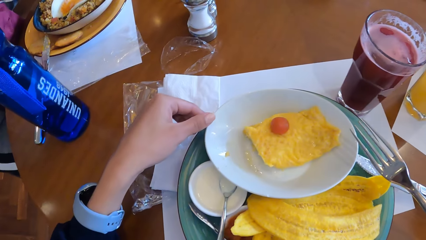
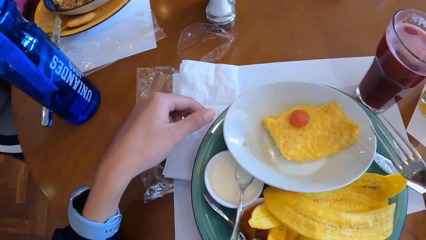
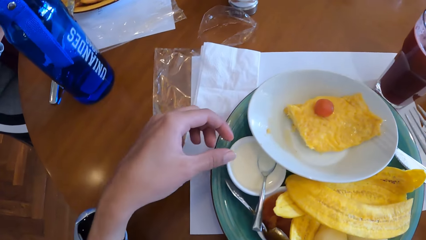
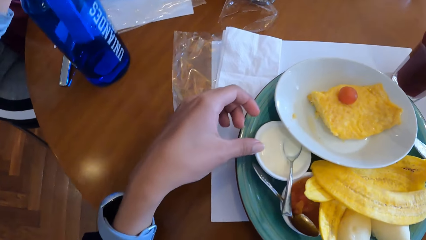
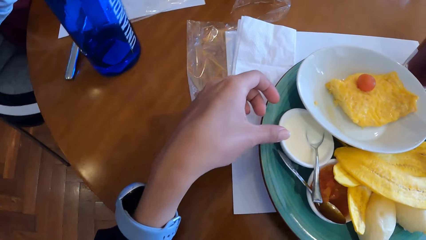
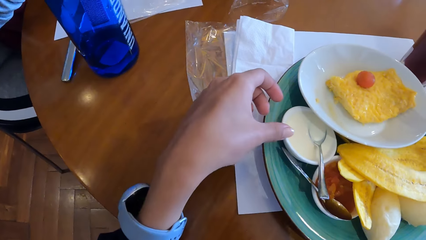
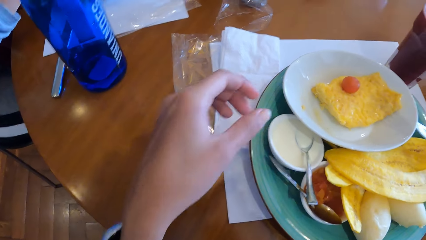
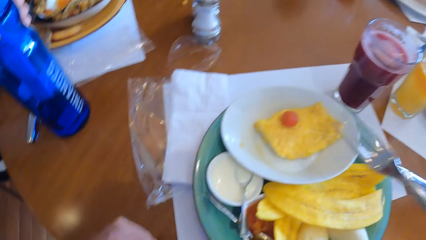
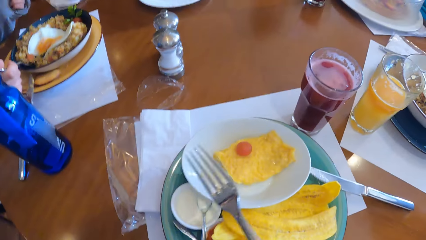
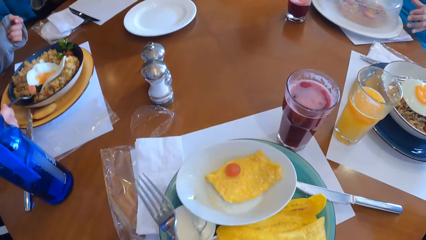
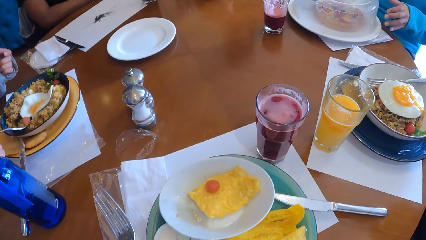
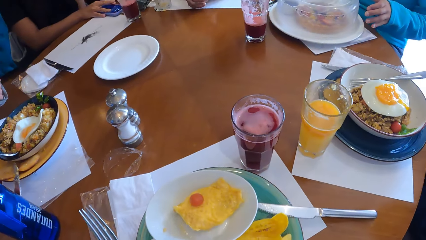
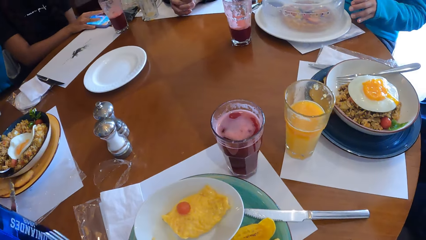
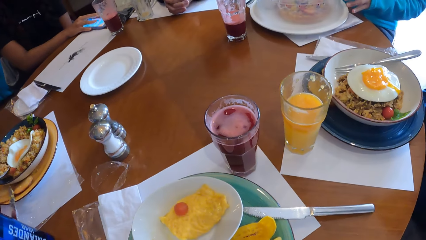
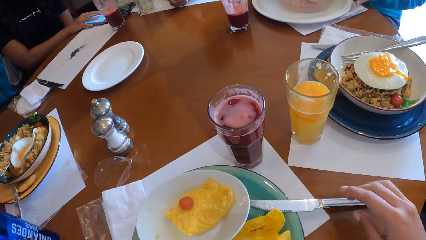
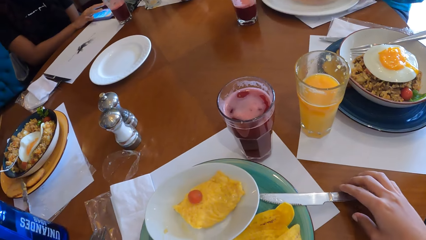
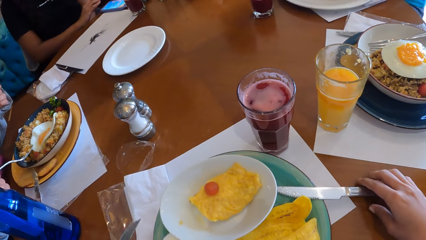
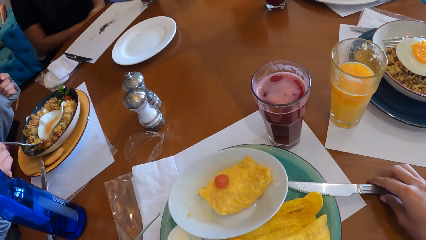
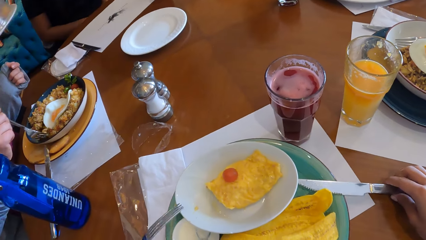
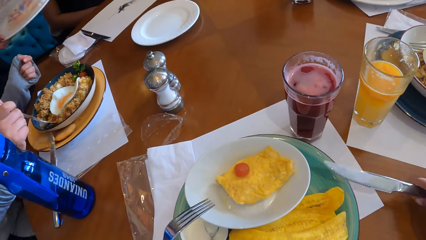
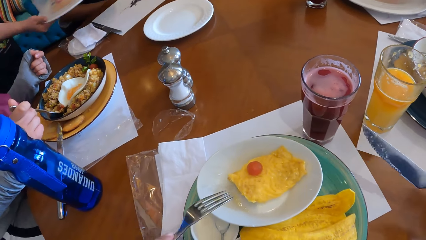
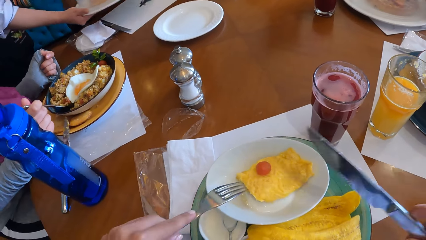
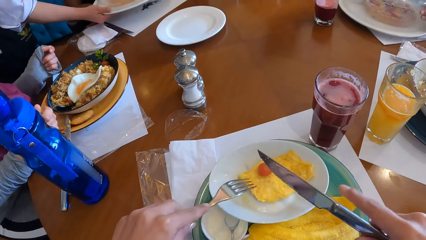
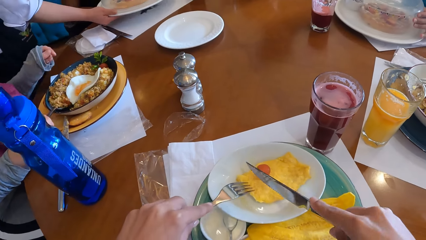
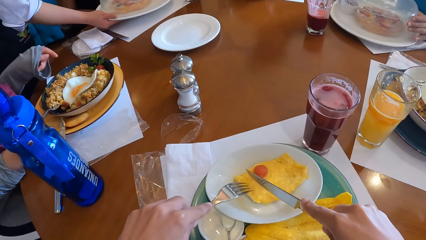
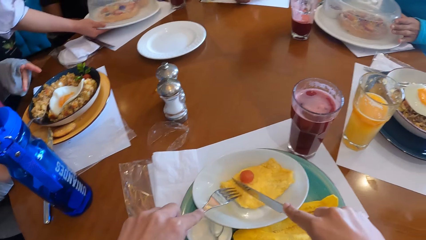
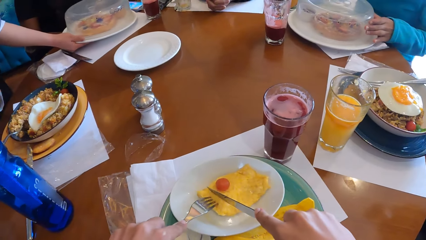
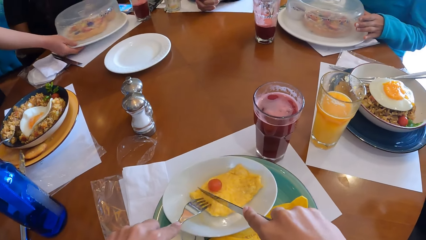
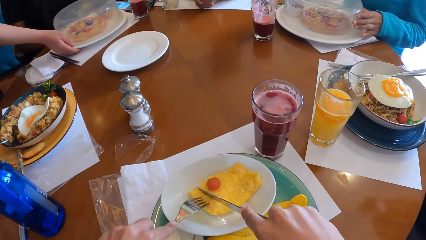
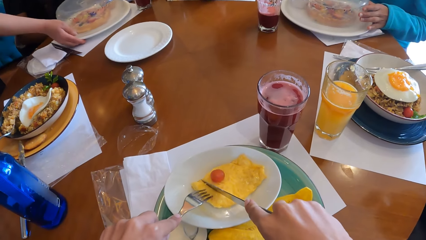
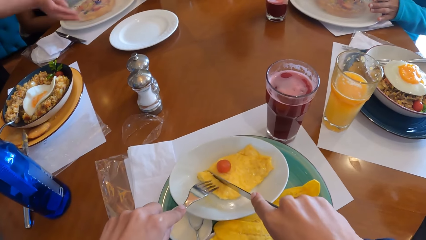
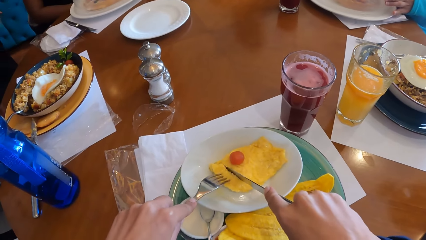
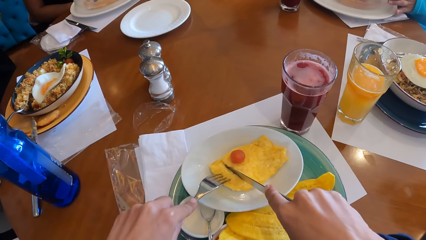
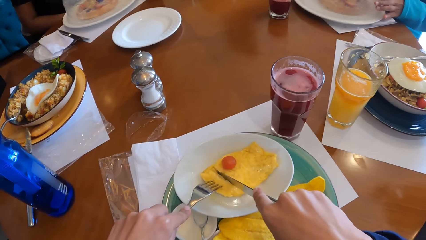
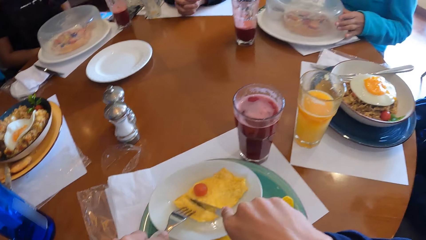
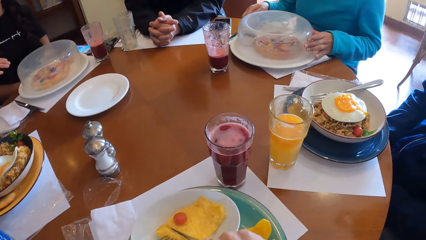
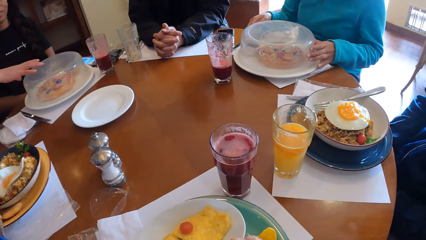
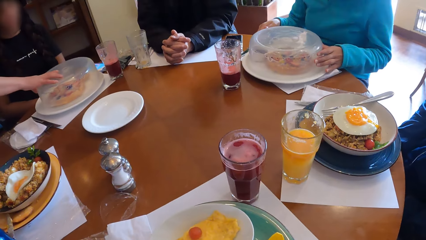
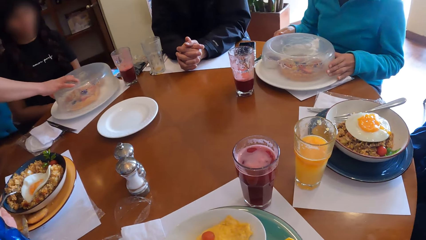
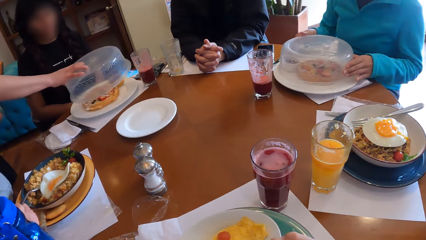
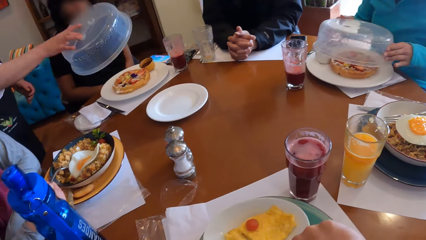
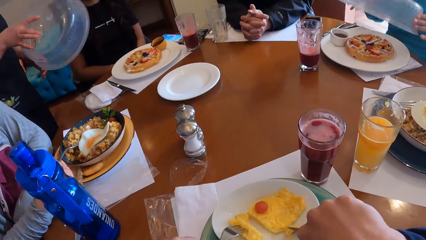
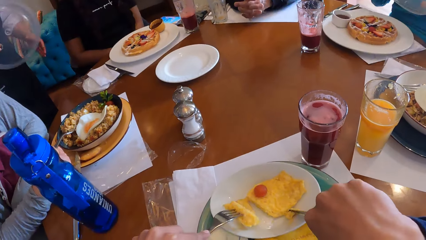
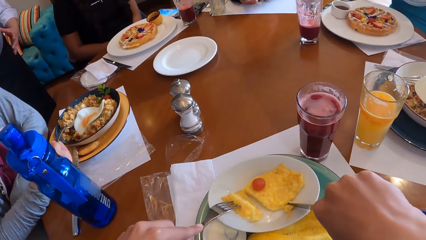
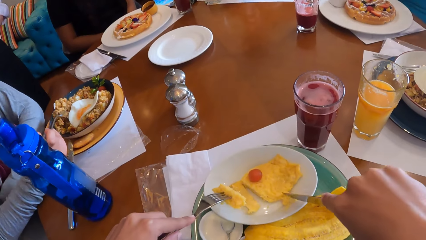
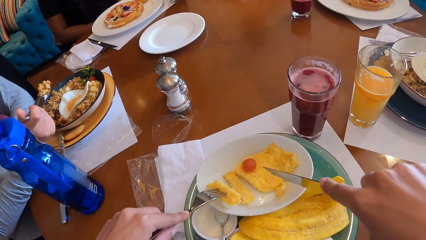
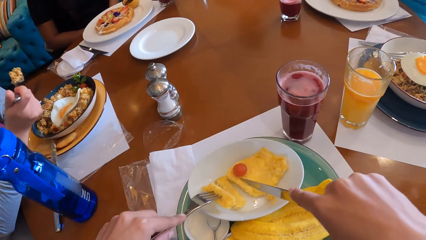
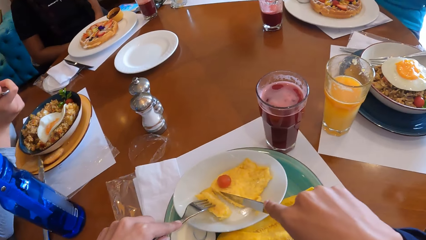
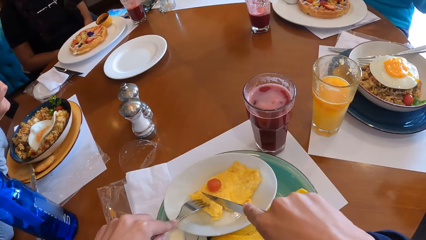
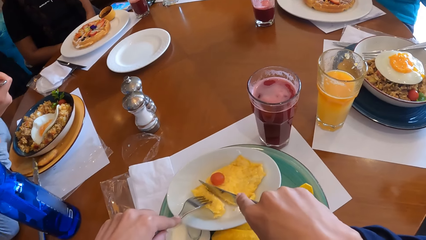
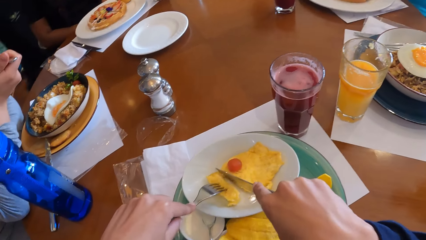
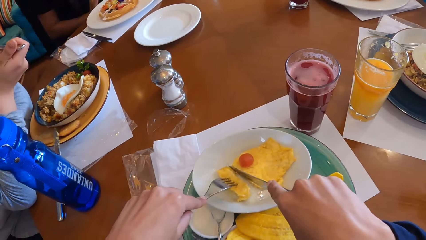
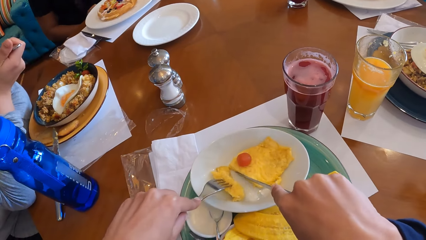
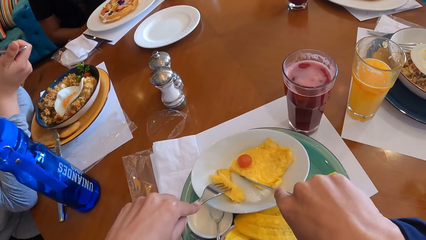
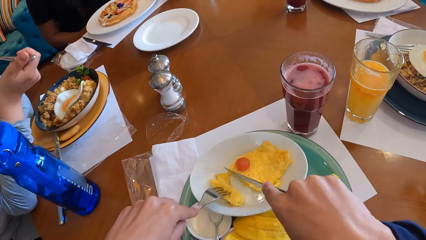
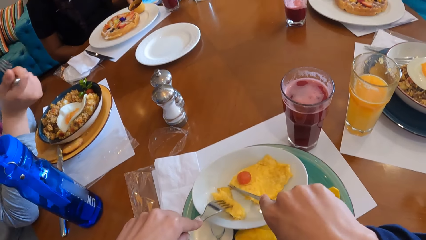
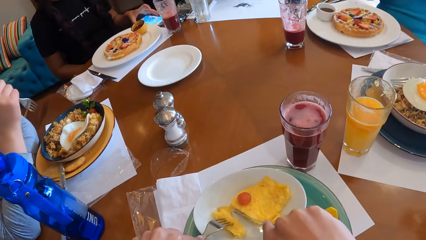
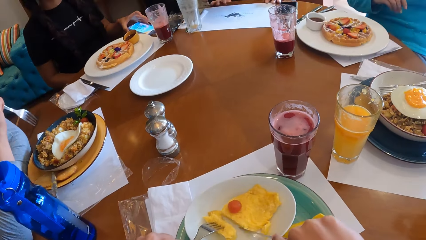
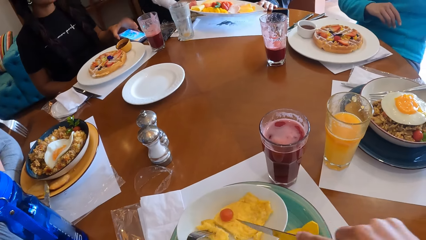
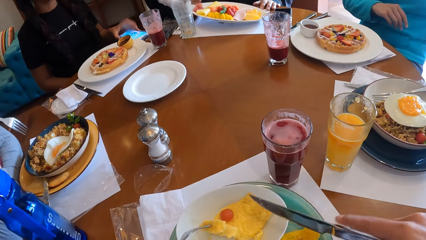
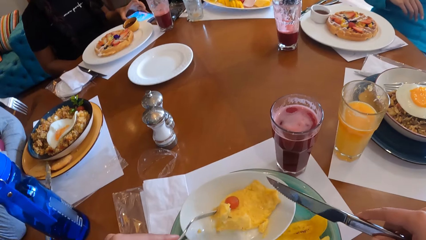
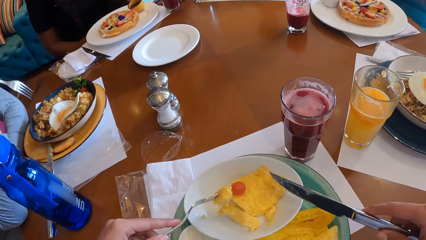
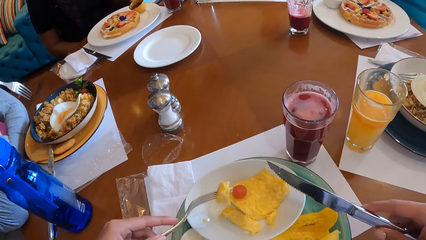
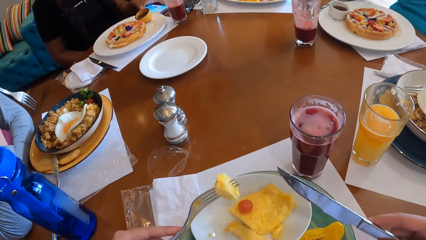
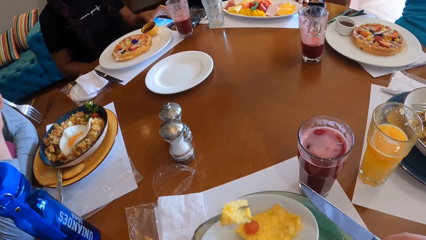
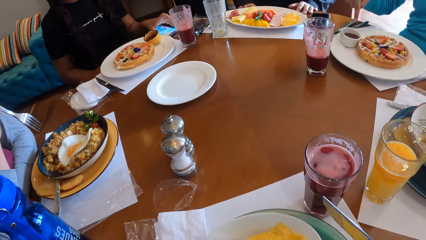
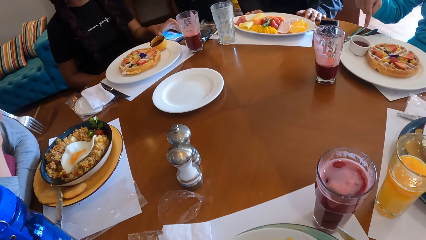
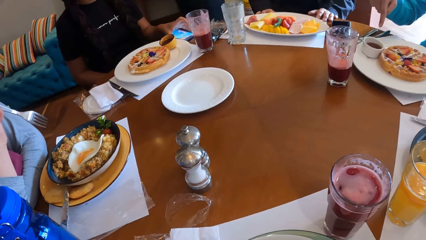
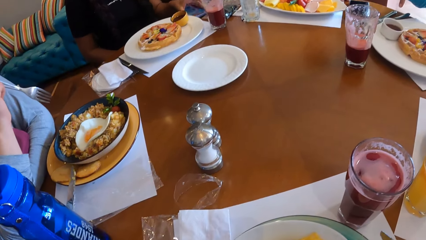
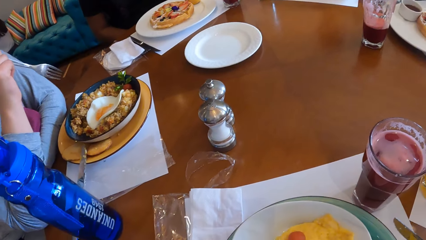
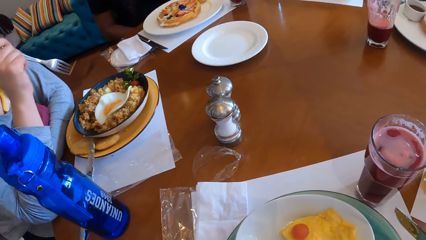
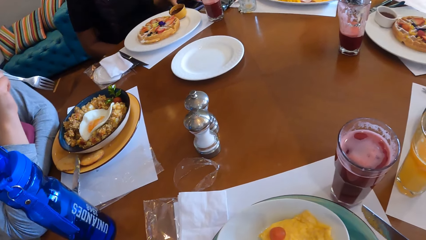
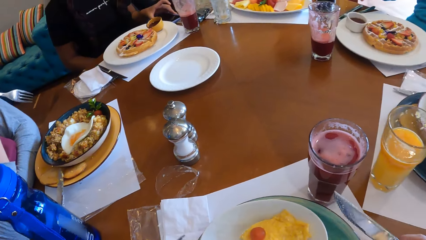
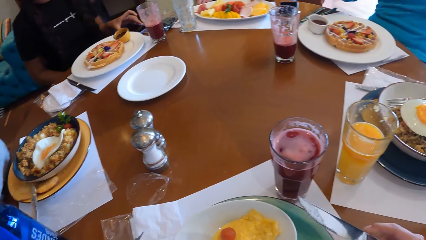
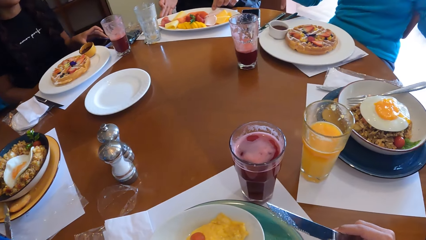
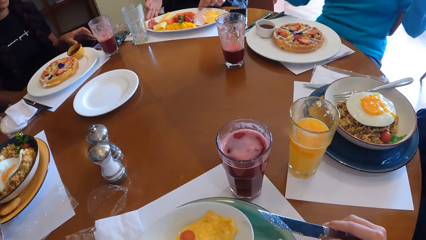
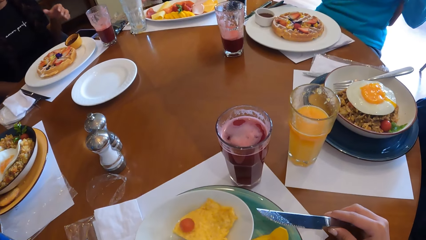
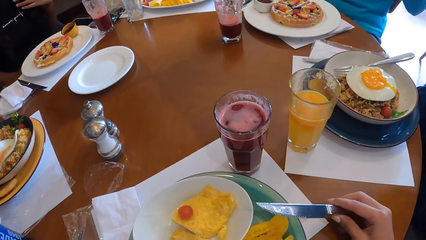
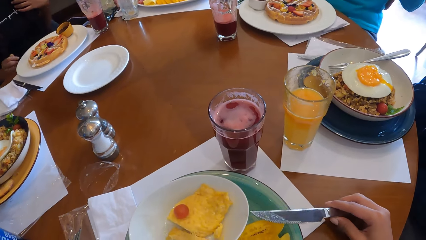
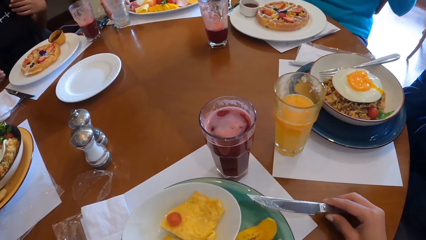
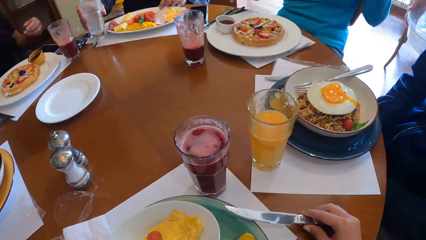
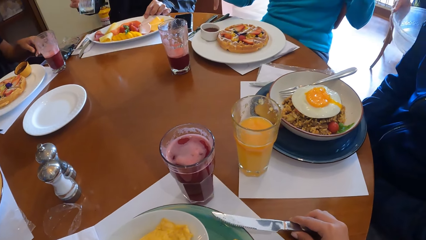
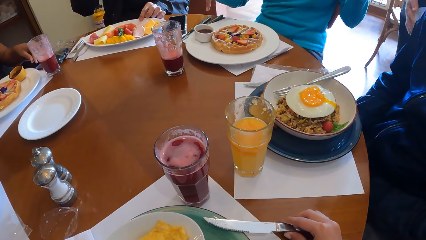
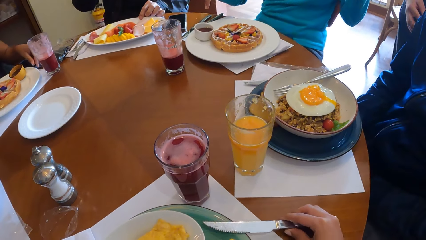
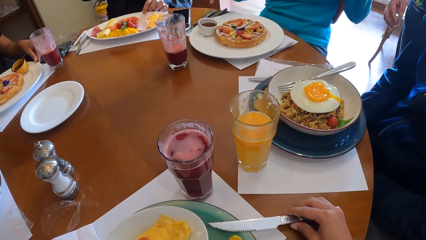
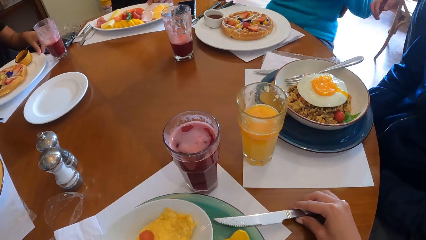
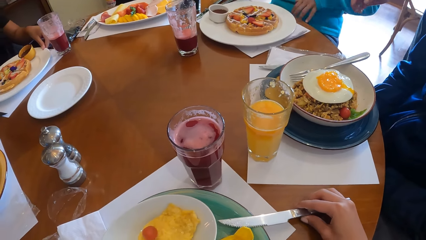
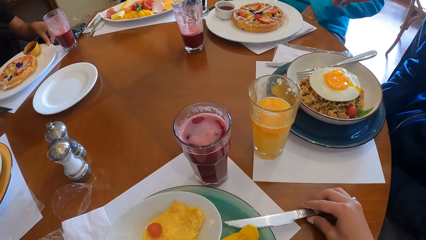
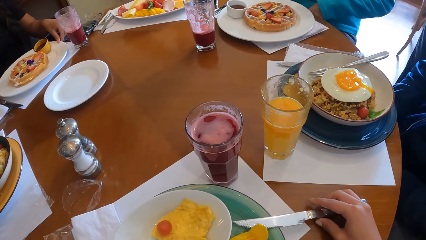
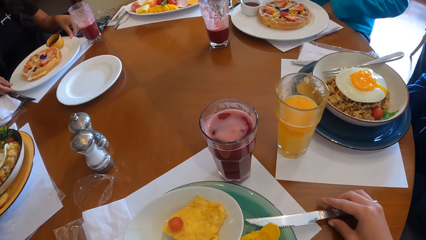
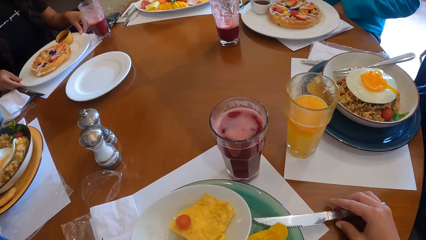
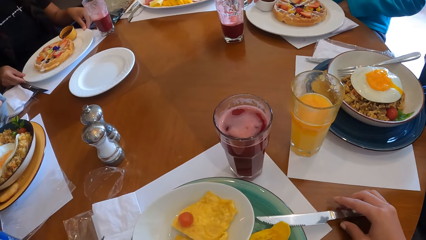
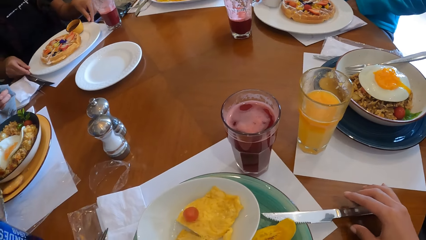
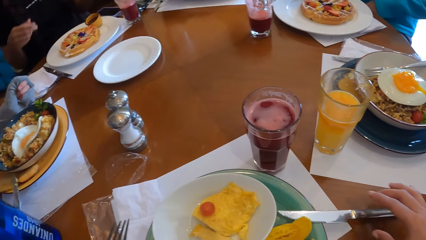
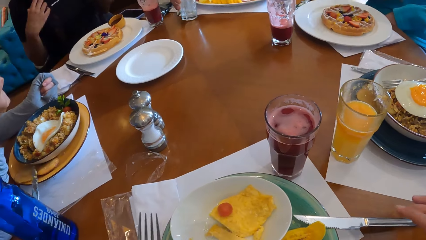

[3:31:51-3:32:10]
A woman operates a phone on the table with her right hand. The camera wearer picks up a knife from the table with his right hand. He slices an egg on a plate on the table with the fork in his left and the knife in his right hand. Another woman drops a plate of food on the table with her right hand. The camera wearer looks around. The second woman opens the cover of the plate of food on the table with her right hand. A third woman opens the cover of the plate of food on the table with her right hand. The camera wearer cuts the egg in the plate with the fork in his left hand and the knife in his right hand. He takes the egg from the plate on the table with the fork in his left hand. He eats food with the fork. A man picks up a glass cup from the table with his right hand. The camera wearer puts the knife beside the plate.
